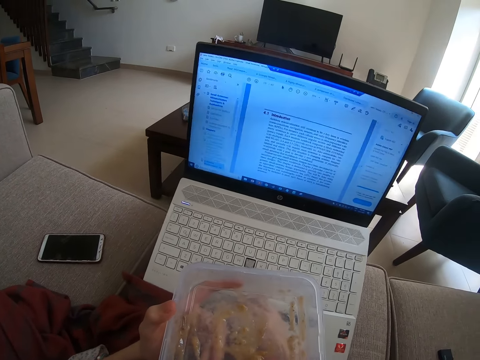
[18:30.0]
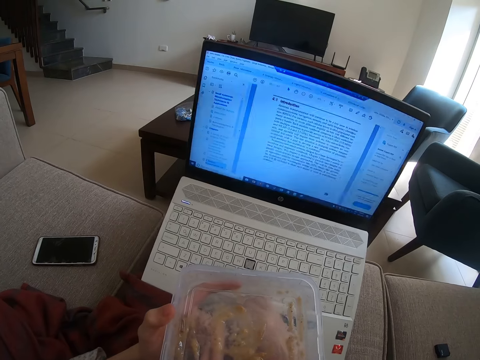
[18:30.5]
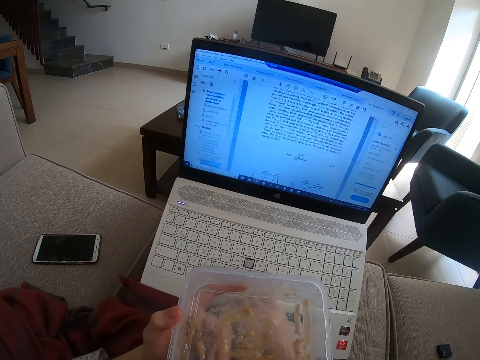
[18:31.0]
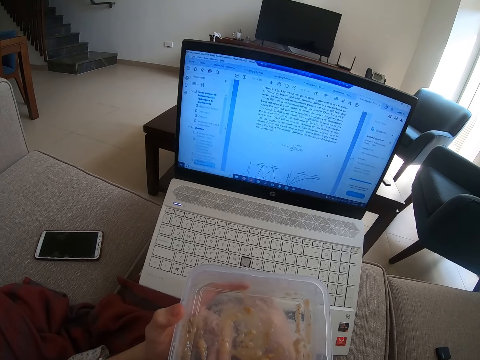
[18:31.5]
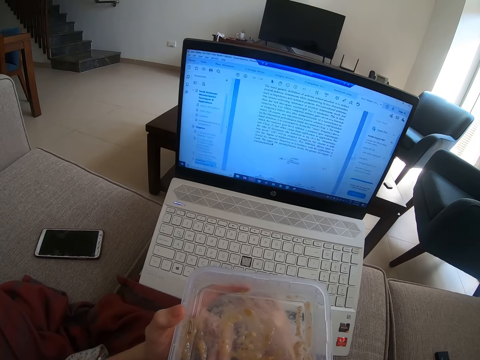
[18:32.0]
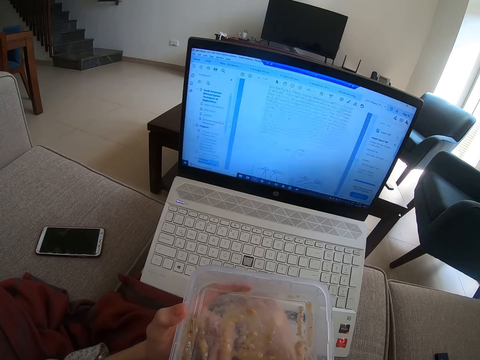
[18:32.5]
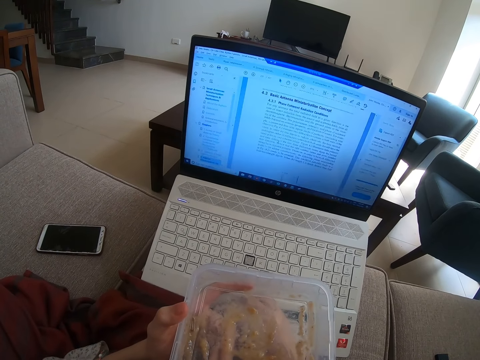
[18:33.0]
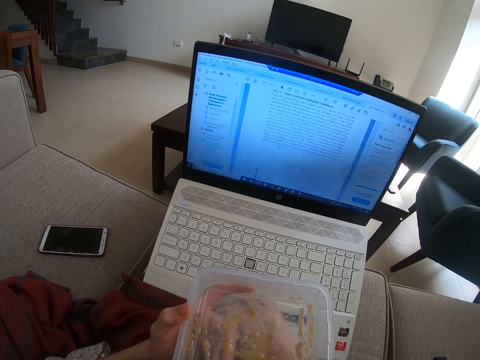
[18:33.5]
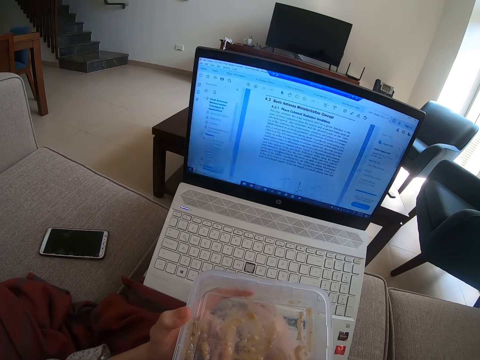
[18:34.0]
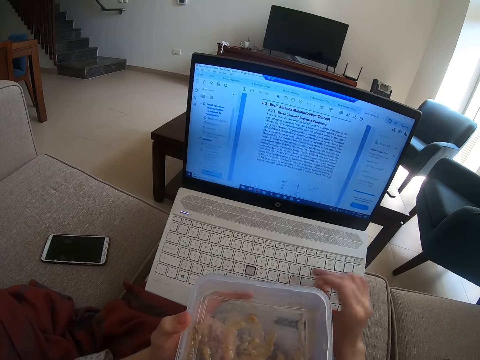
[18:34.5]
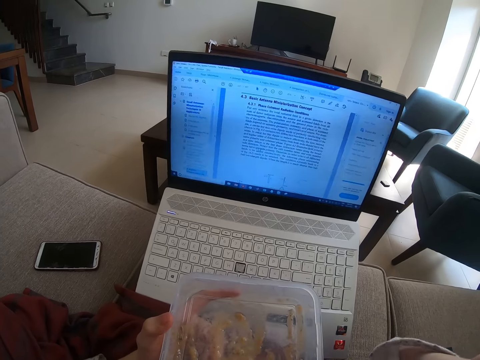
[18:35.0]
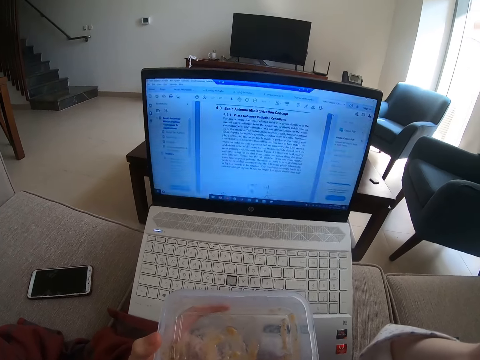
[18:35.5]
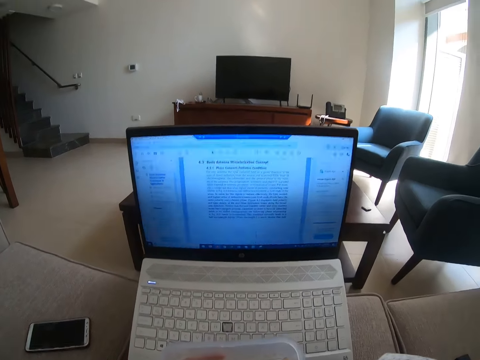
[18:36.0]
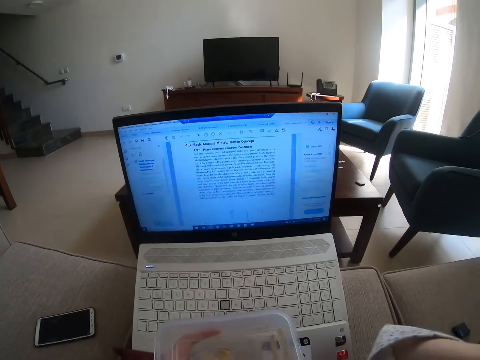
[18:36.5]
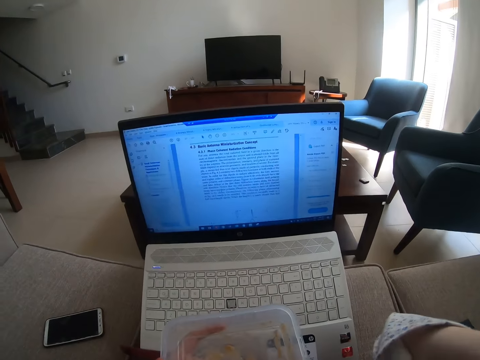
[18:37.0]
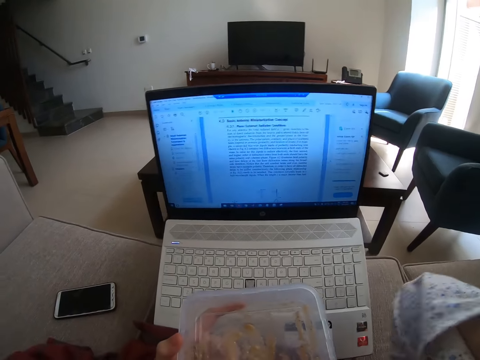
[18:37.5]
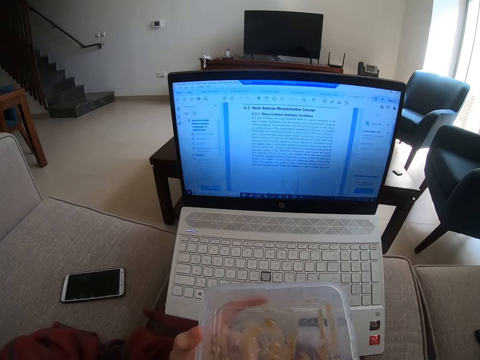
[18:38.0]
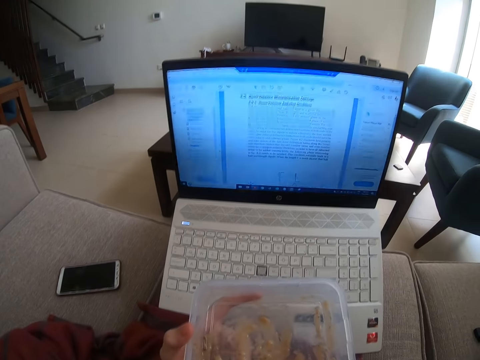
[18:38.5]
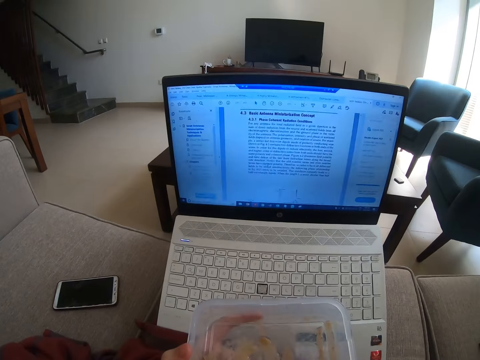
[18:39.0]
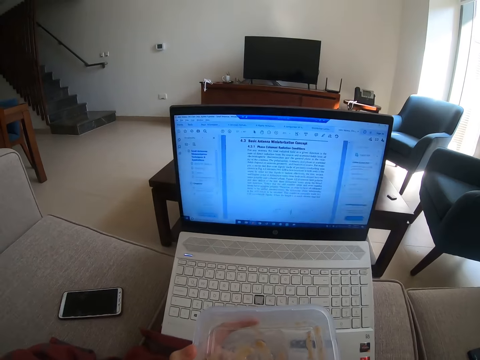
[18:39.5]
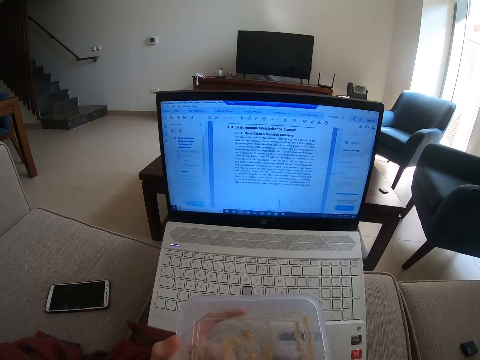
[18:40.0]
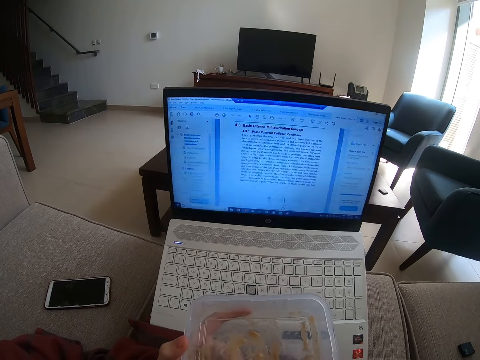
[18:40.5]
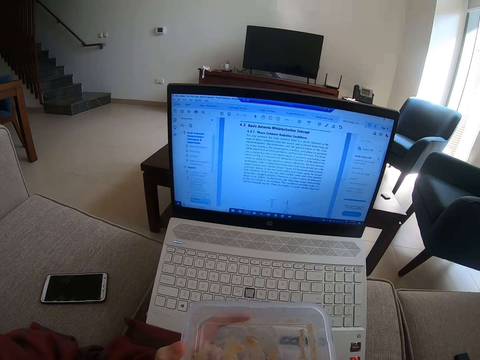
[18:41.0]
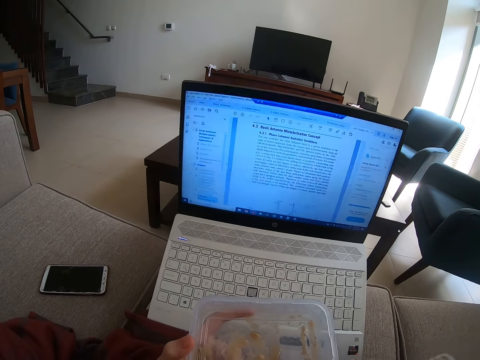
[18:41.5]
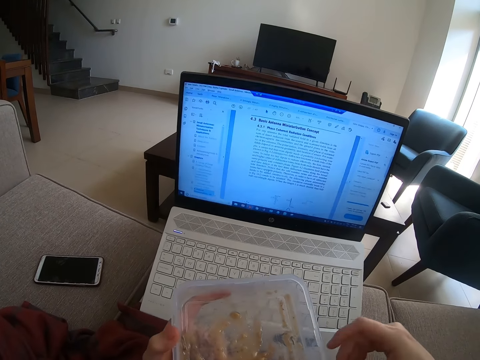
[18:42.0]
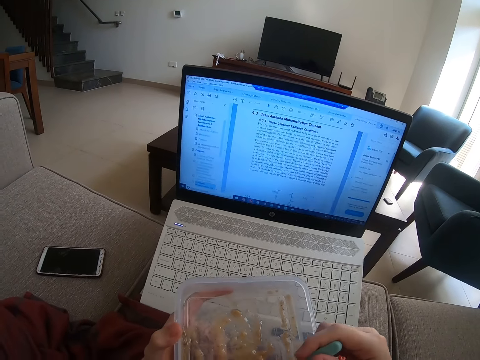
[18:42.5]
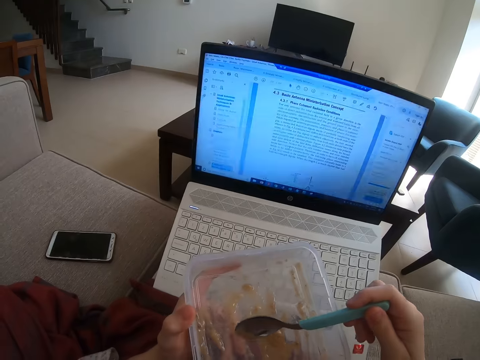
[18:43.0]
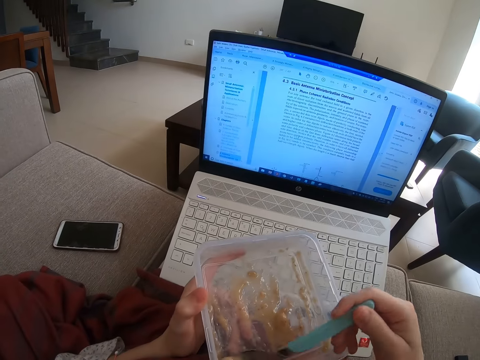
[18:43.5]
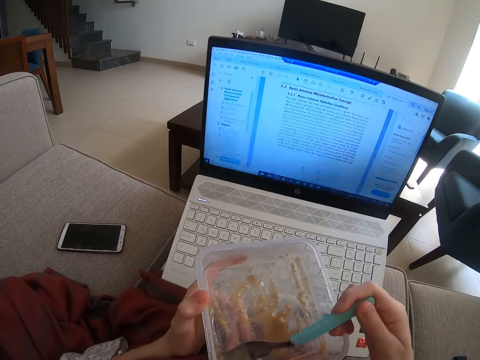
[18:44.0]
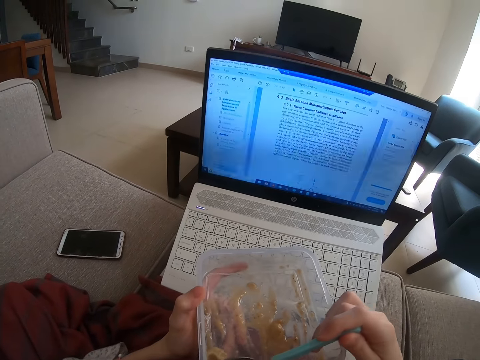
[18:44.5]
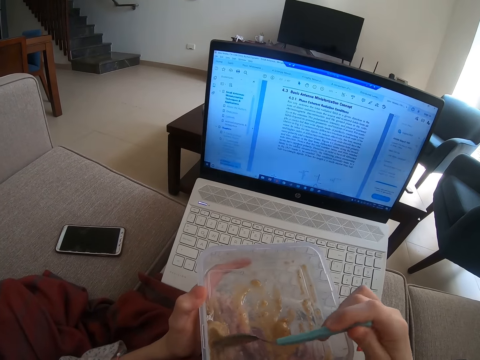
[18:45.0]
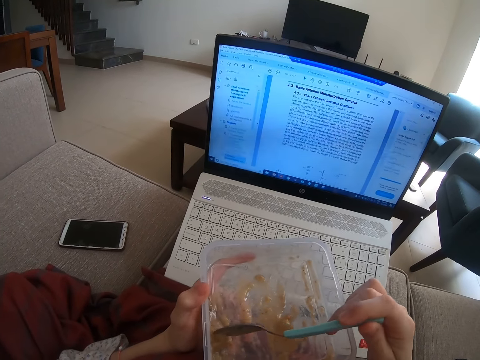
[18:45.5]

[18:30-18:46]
The camera wearer scrolls on the touchpad. They adjust the camera. They eat something.

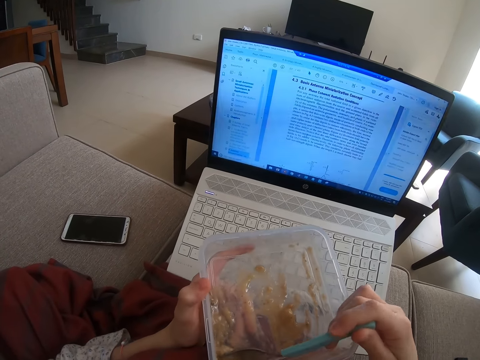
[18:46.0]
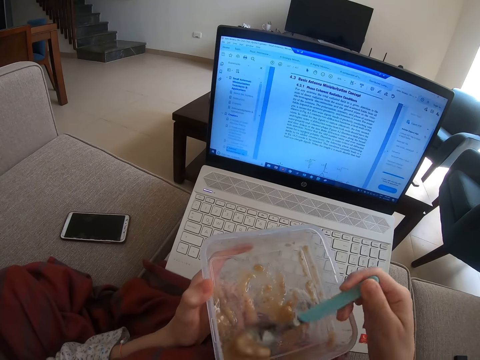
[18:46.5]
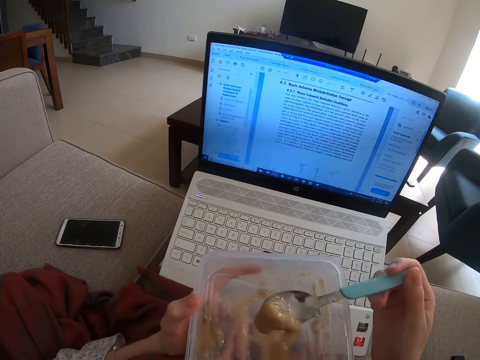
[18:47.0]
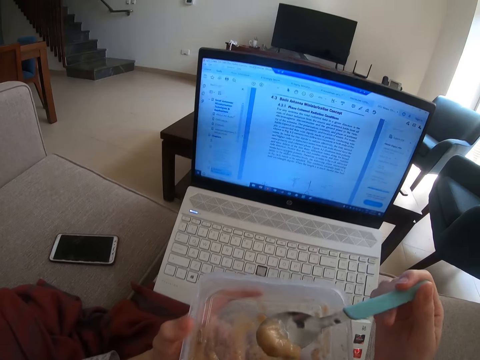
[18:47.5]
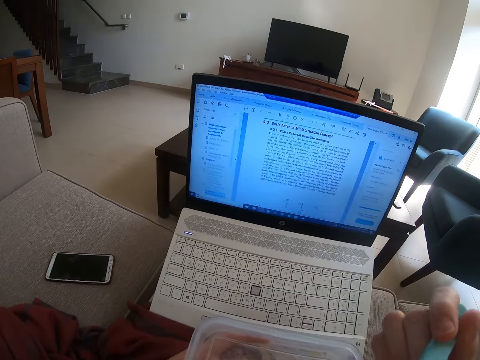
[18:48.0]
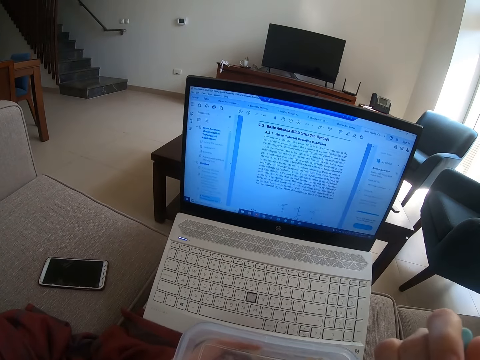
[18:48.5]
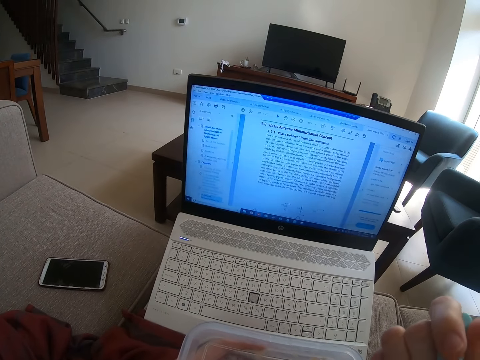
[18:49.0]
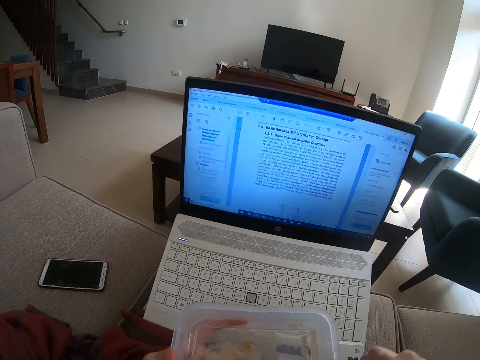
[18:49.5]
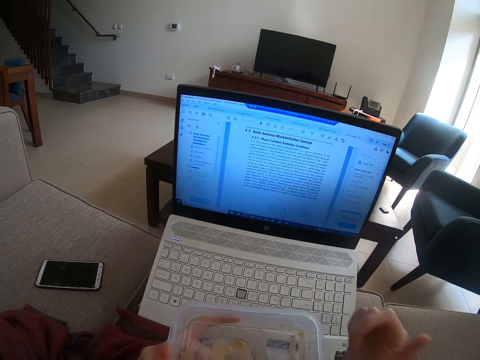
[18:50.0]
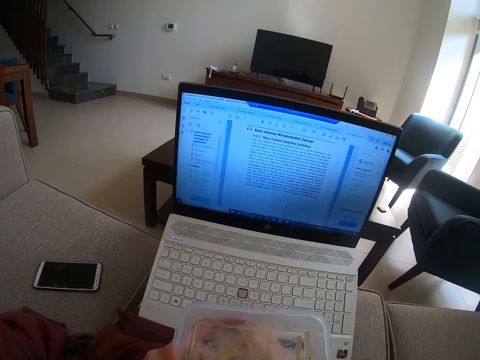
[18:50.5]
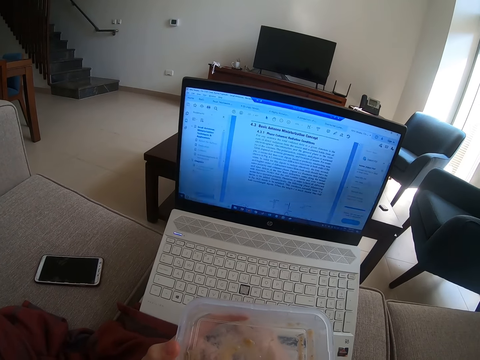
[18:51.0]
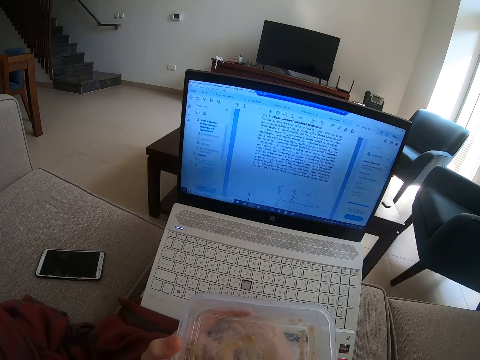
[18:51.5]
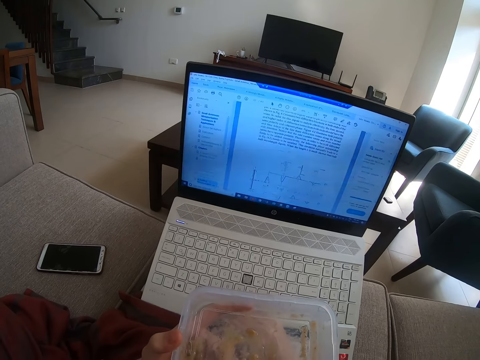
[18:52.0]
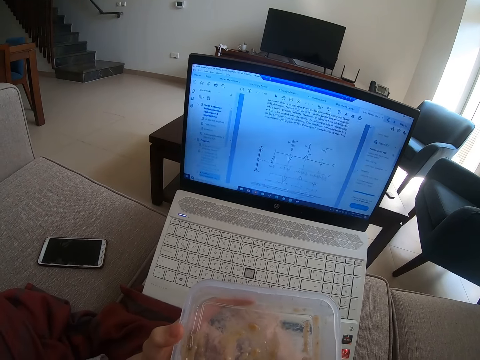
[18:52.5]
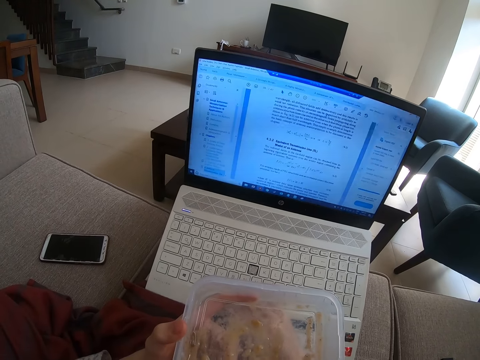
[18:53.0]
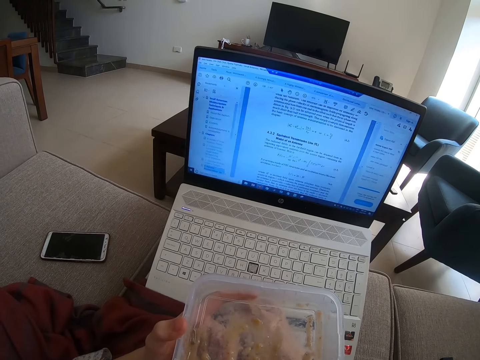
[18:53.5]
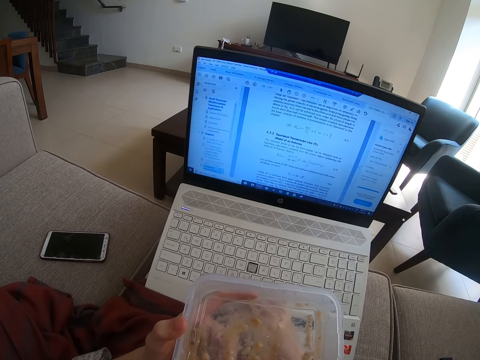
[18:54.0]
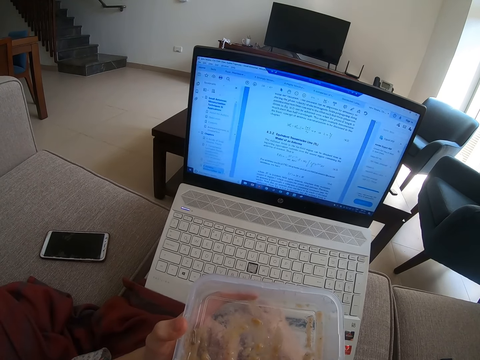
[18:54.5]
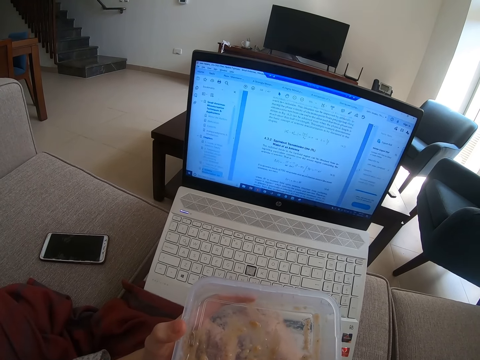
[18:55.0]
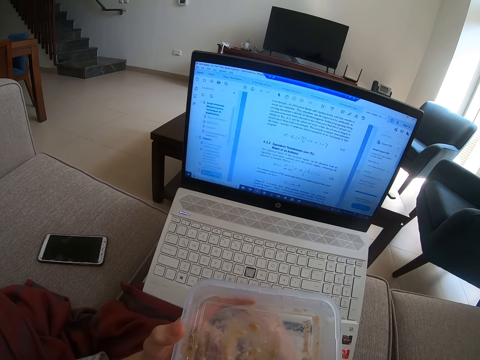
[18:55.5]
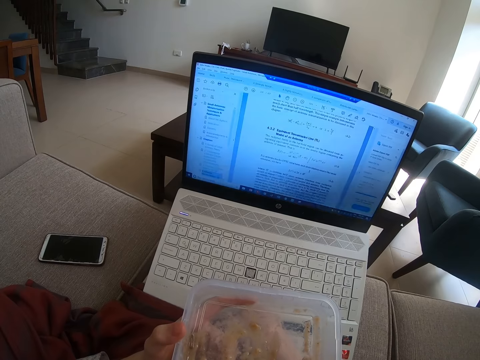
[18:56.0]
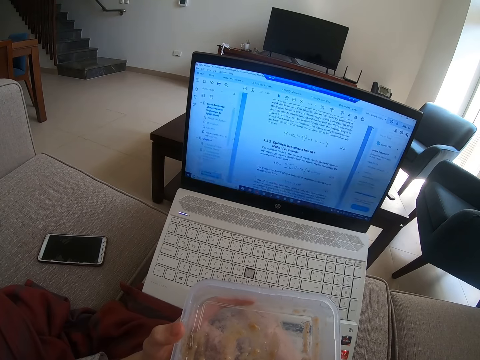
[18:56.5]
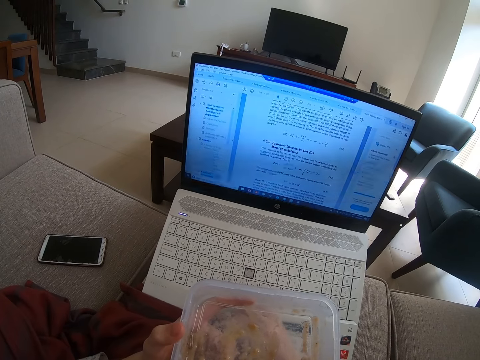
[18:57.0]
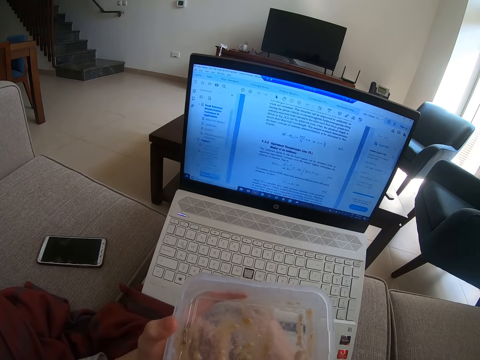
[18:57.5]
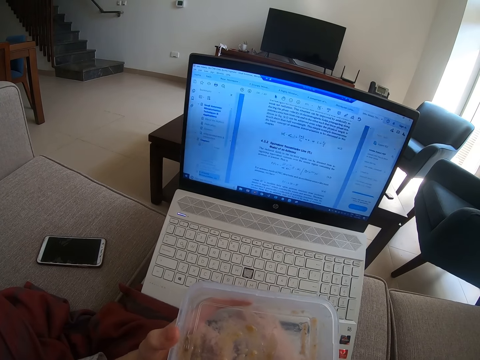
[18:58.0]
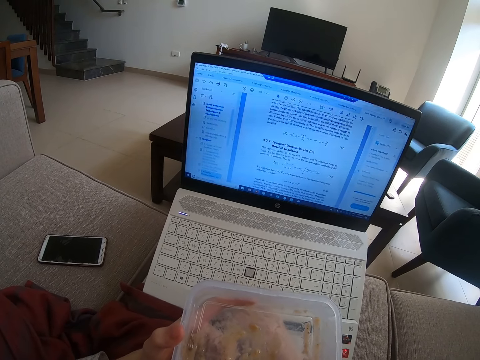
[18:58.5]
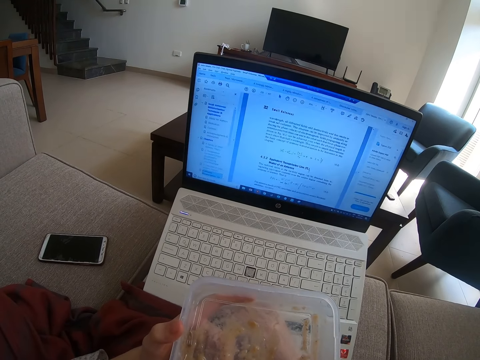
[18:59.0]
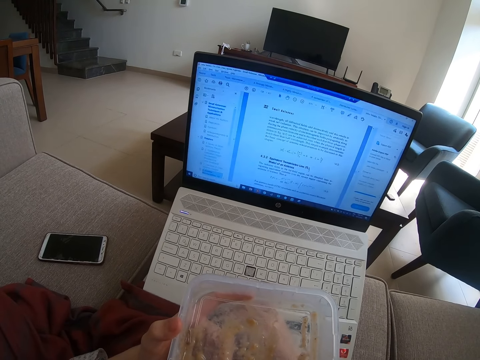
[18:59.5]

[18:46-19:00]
The camera wearer eats something. They operate the laptop. They read through the laptop.
